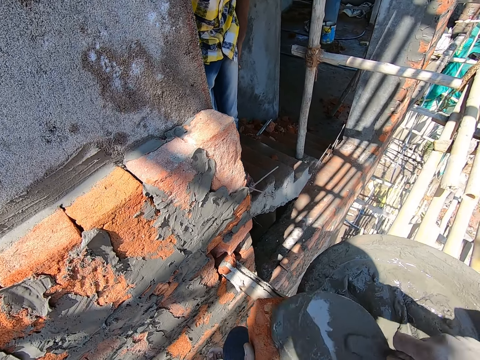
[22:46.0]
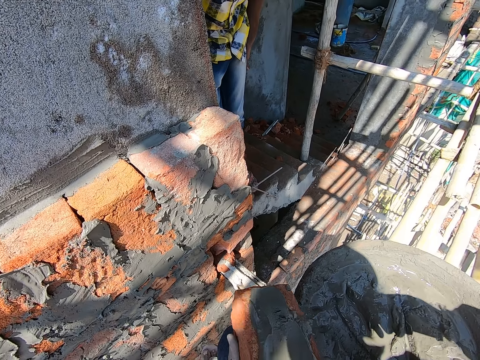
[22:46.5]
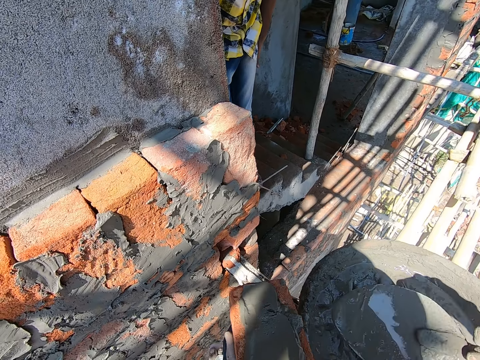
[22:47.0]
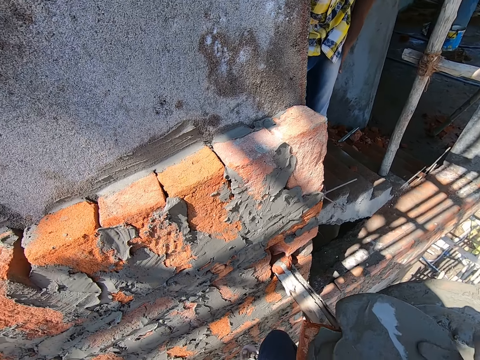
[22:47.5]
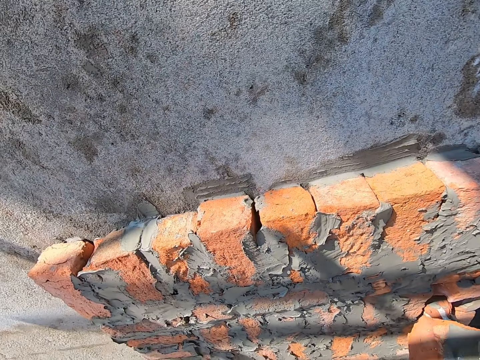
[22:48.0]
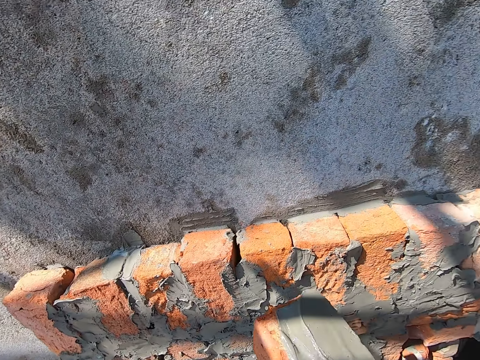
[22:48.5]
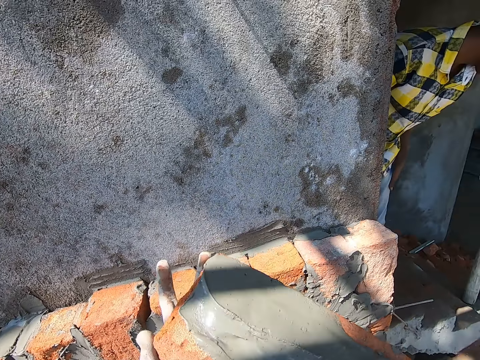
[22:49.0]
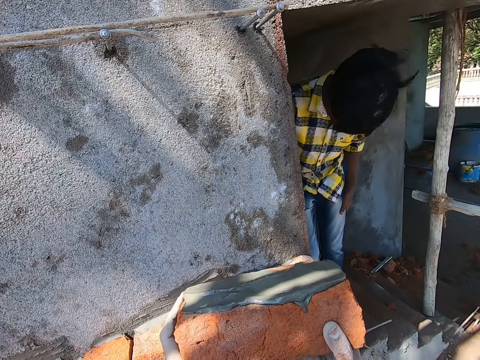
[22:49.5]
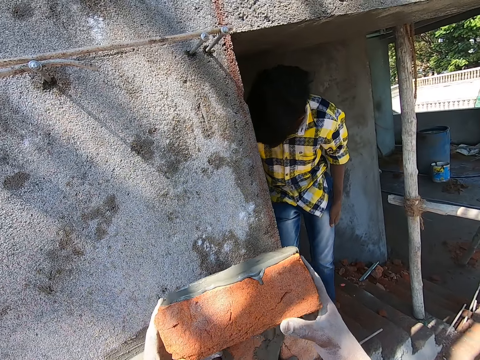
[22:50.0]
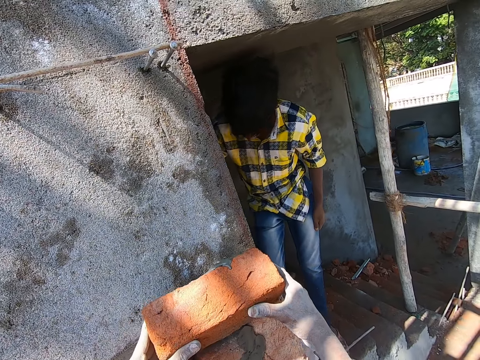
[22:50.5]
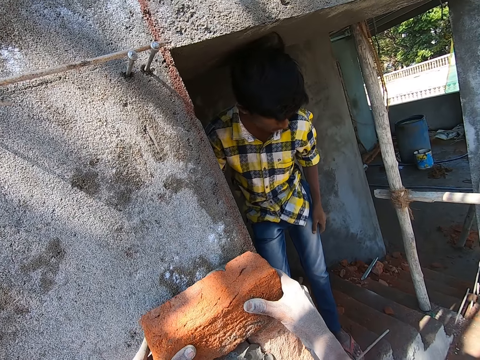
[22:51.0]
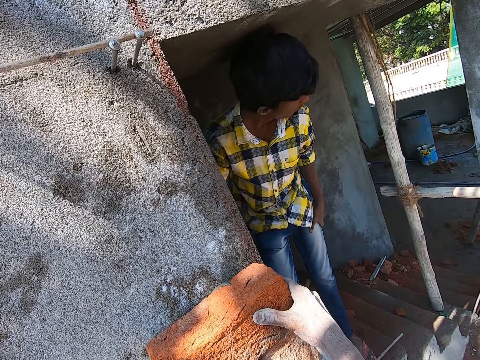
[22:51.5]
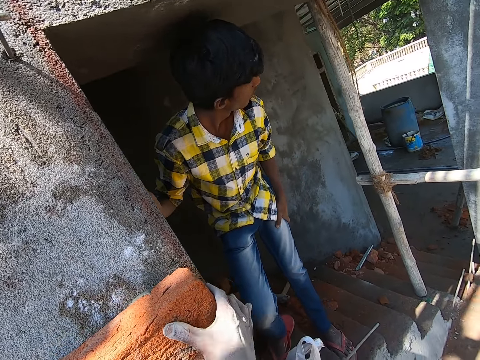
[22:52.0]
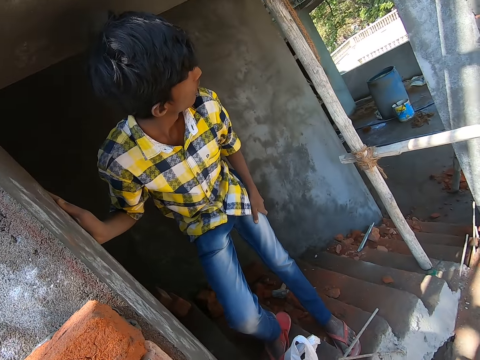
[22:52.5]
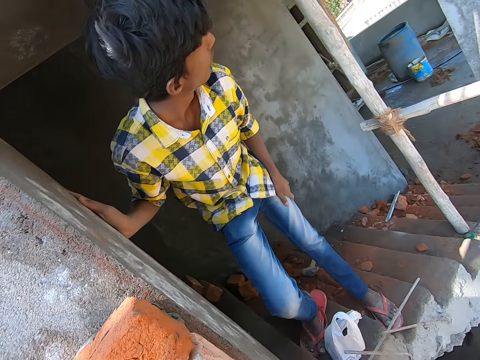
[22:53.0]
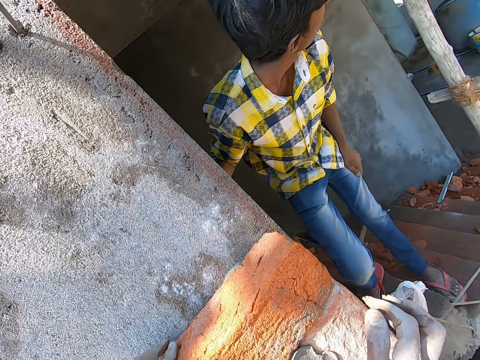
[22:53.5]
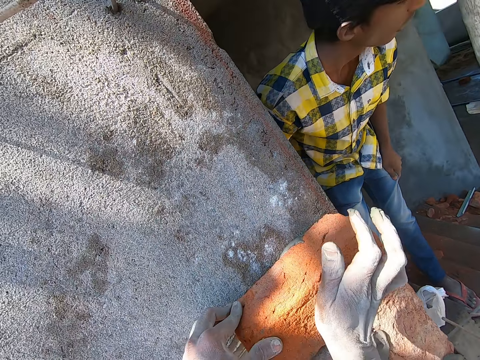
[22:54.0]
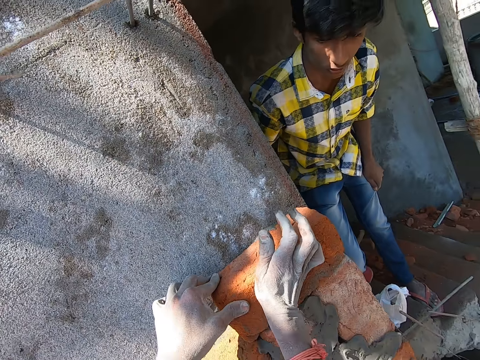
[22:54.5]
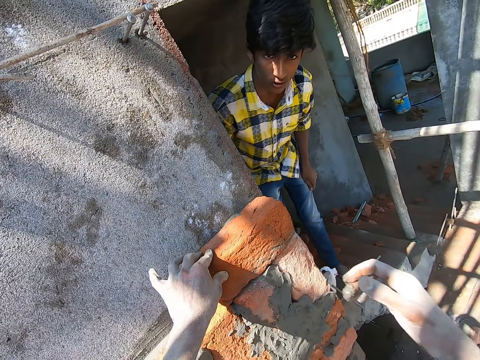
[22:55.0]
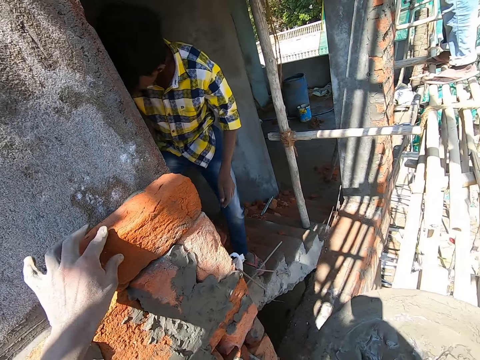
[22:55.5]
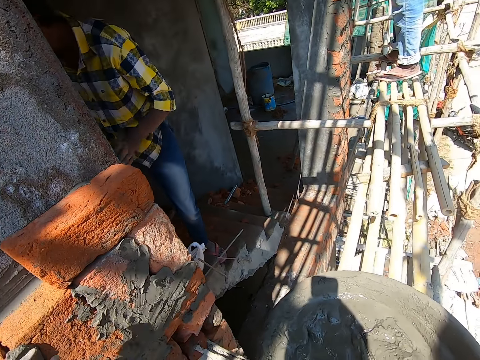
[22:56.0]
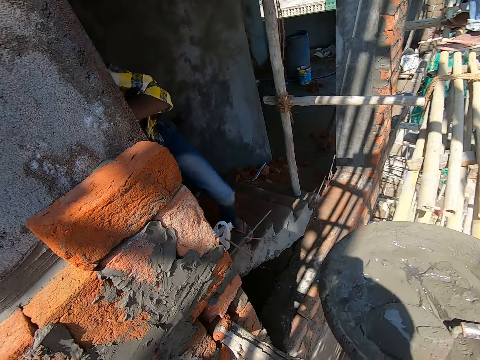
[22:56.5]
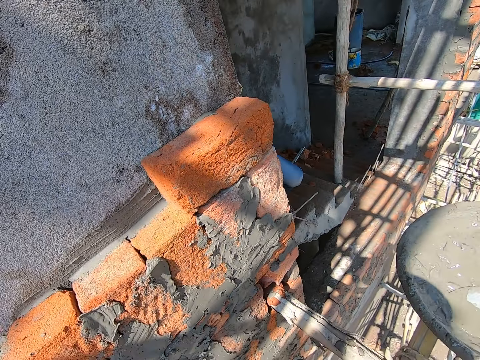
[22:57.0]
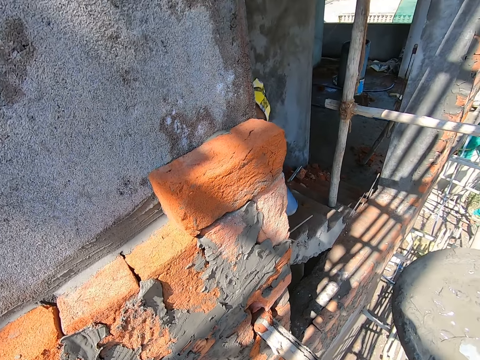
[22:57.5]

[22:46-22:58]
The camera wearer applies concrete on the brick. He drops the brick on the wall with both hands. He sticks the brick on the wall. He looks at a man. He hits the brick on the wall with his right hand. He moves the head pan on the bamboo sticks with his right hand.

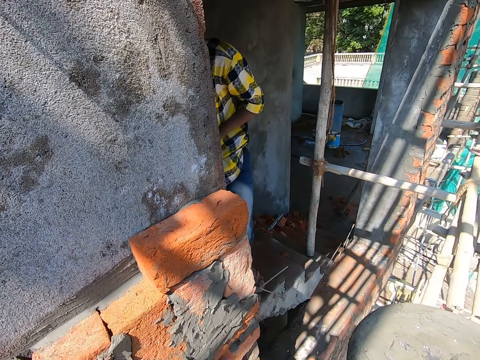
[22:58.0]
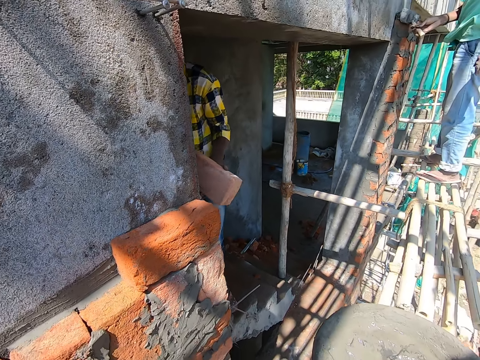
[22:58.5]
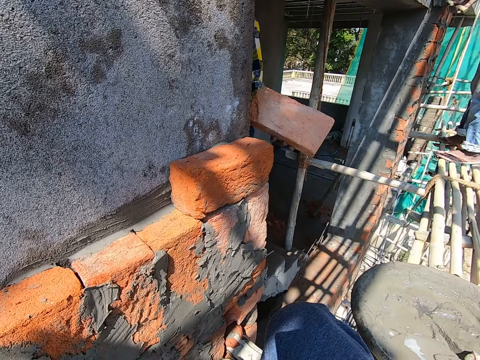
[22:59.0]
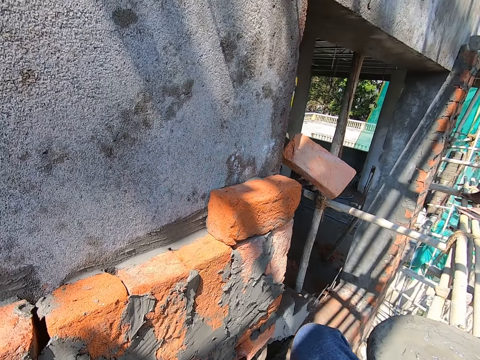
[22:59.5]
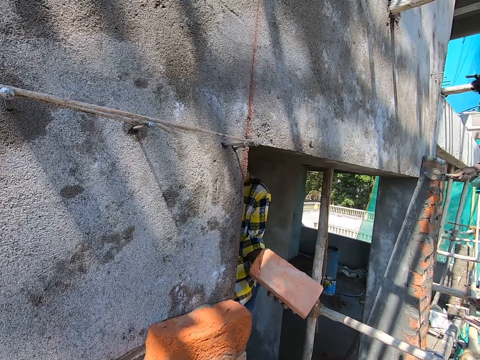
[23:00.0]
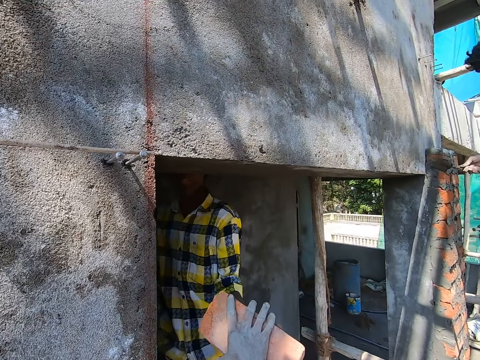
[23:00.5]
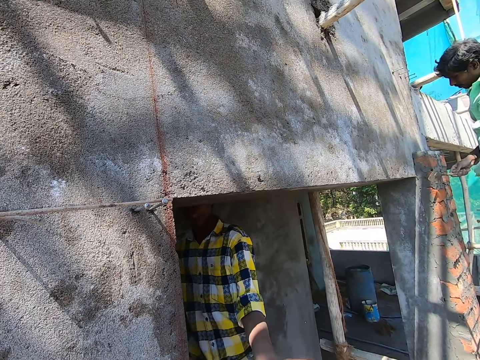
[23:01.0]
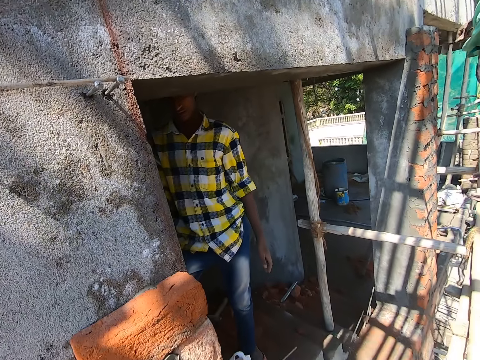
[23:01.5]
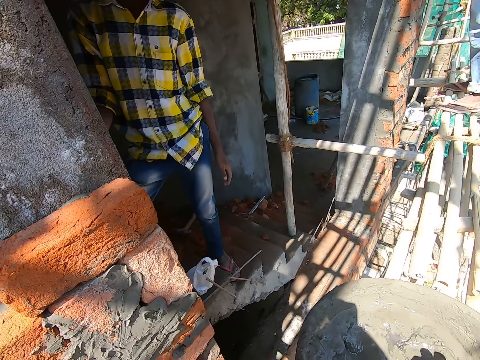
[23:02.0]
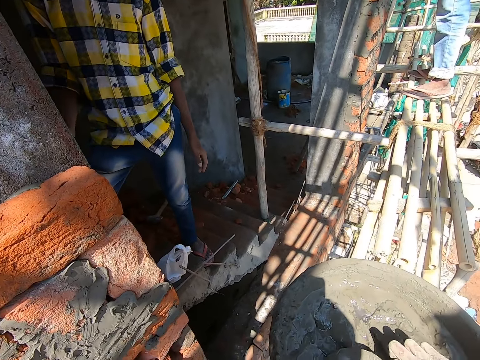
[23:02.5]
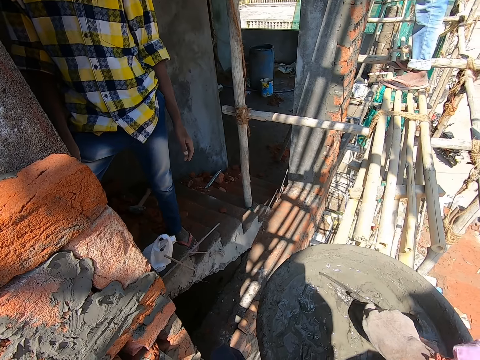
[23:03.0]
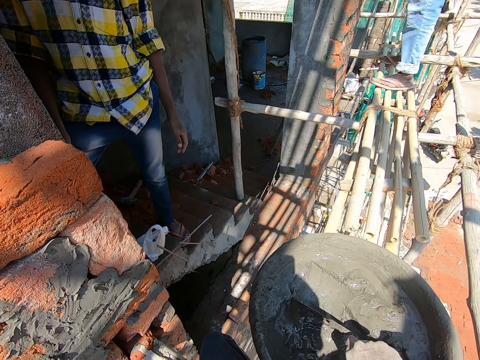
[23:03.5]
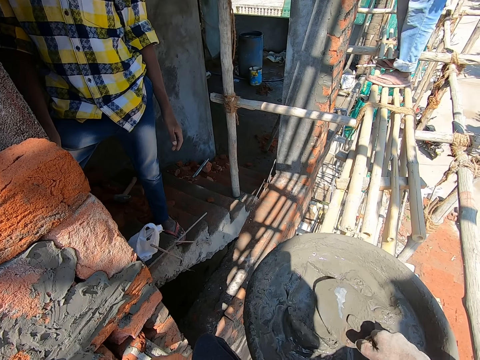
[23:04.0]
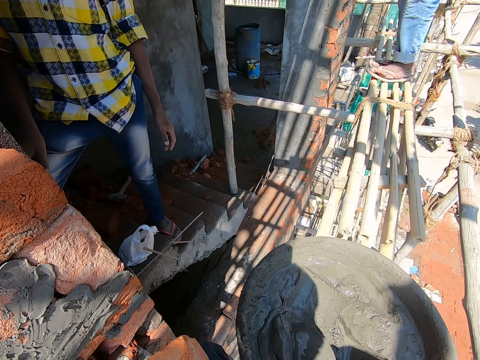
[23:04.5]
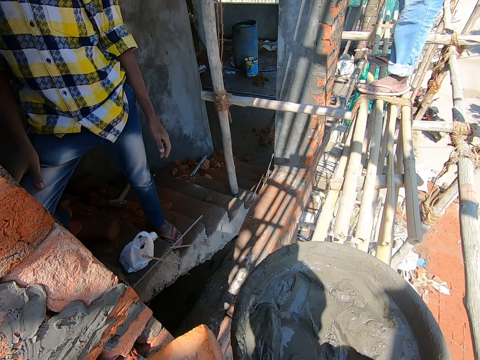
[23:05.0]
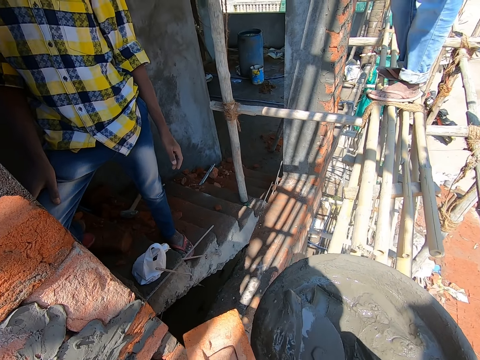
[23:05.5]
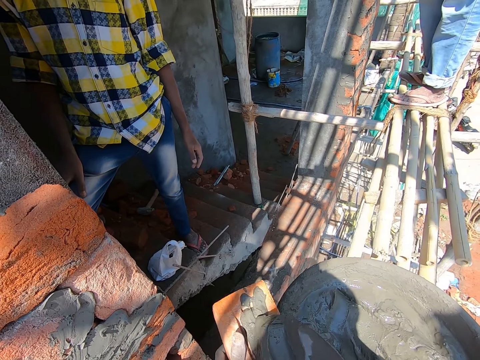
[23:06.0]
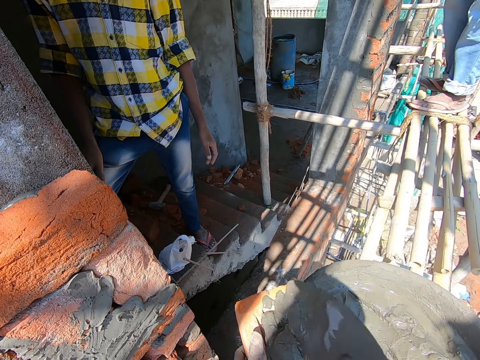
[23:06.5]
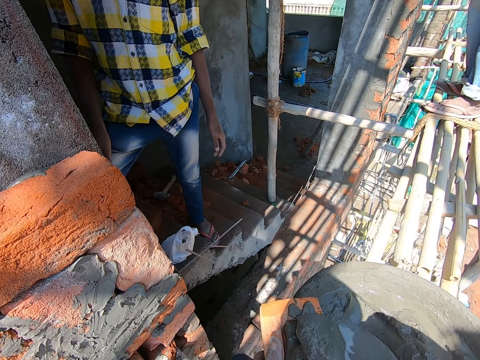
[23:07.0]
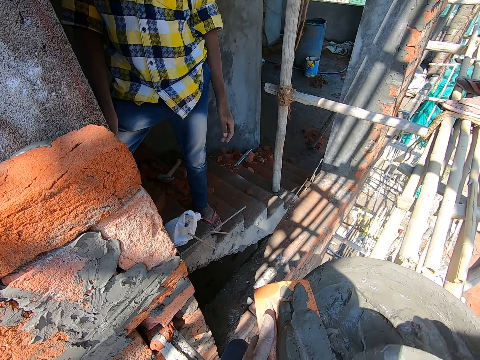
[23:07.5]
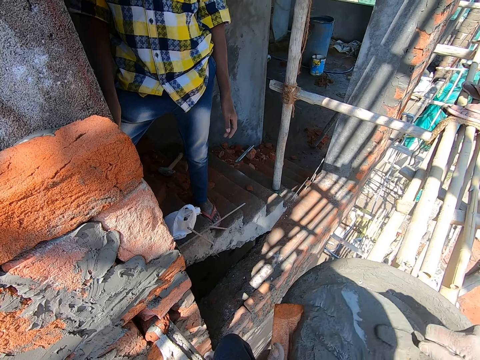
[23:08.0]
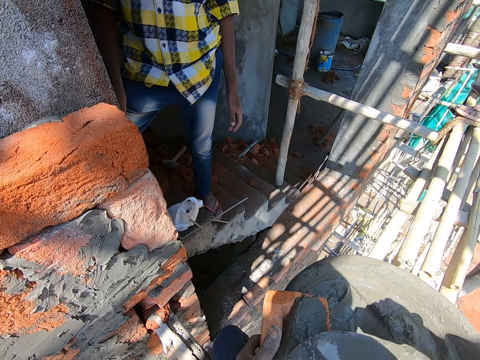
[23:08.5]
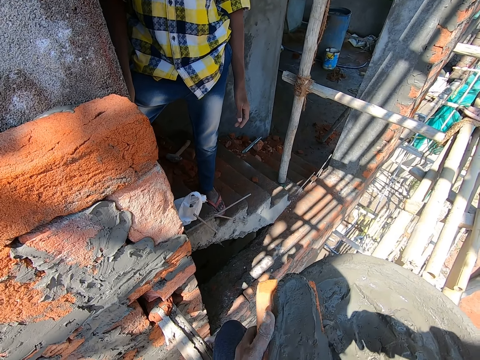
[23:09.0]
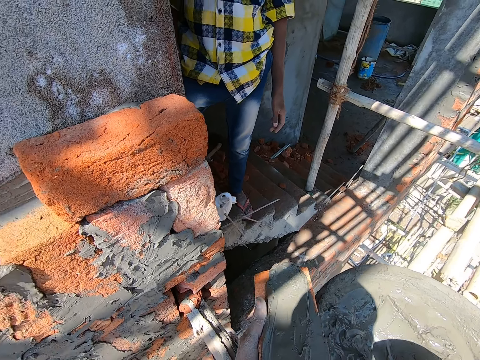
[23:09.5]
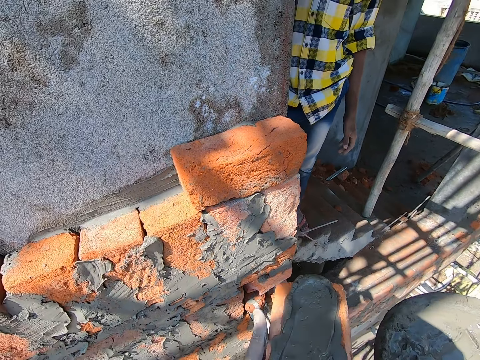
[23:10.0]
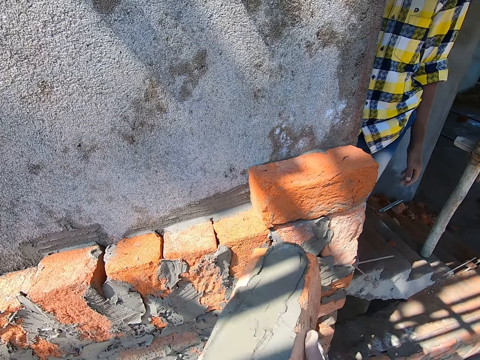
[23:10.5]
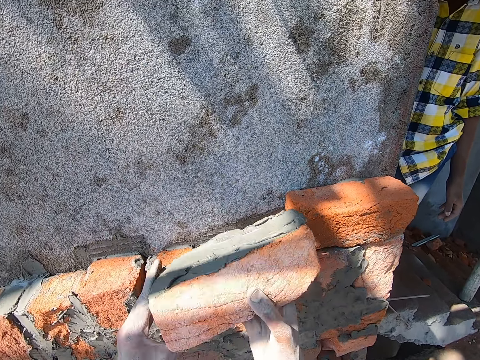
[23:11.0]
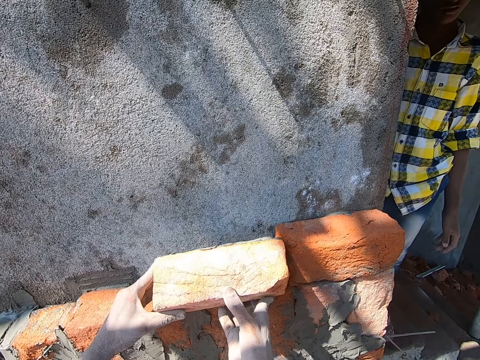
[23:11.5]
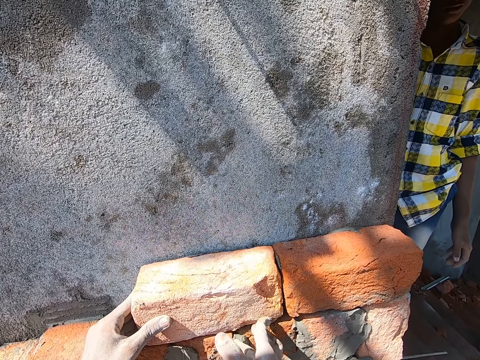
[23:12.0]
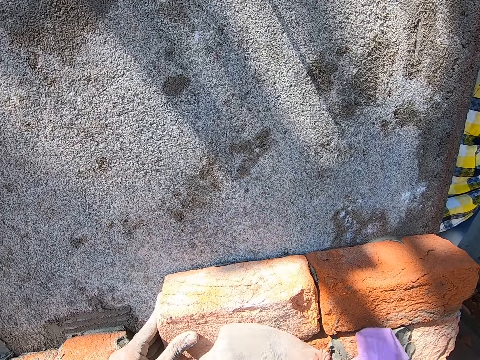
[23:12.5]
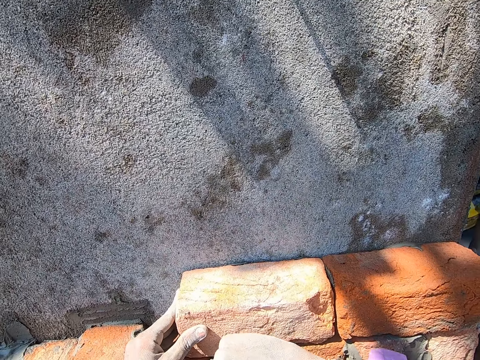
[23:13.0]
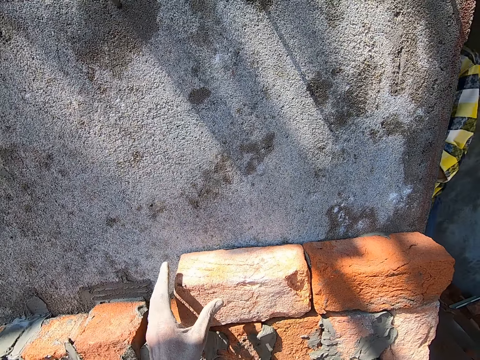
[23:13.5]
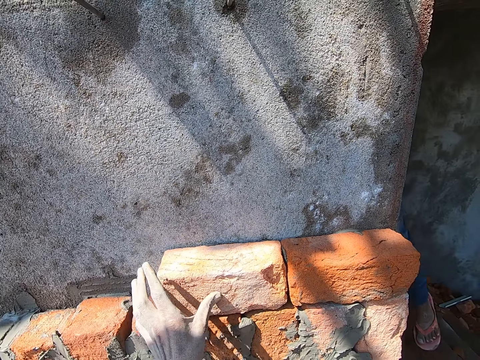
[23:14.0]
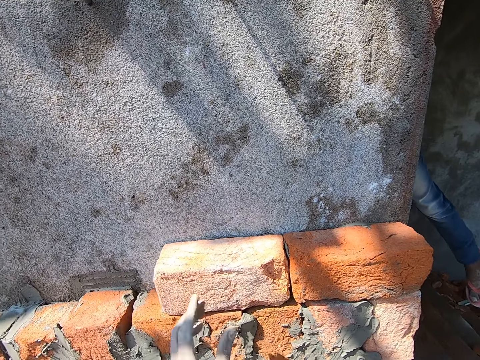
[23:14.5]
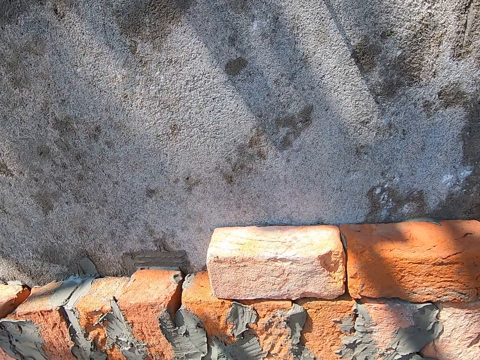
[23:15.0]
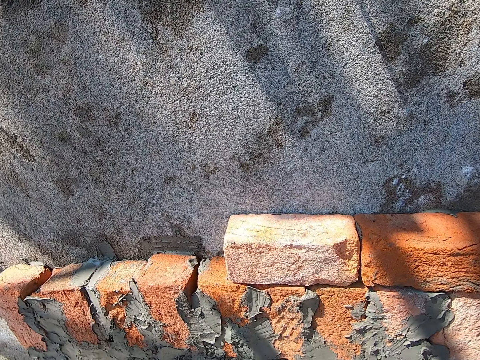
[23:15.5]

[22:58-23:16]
A man smoothens cement on the wall with a trowel in his right hand. Another man holds the brick. The camera wearer interacts with the other man. He collects a piece of brick from the other man with his right hand. He picks up the trowel from the head pan with his right hand. He scoops the cement from the head pan on some bamboo sticks with the trowel in his right hand. He holds the trowel. He moves the concrete. He pours the cement on the brick from the trowel in his right hand. He applies the concrete on the brick. He drops the trowel in the head pan with his right hand. He holds the brick with both hands. He drops the brick on the wall with both hands. He sticks the brick on the wall. He hits the brick on the wall with his right hand.
